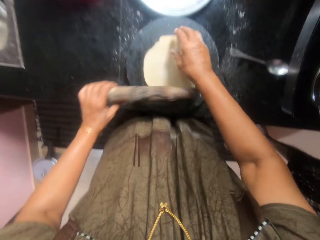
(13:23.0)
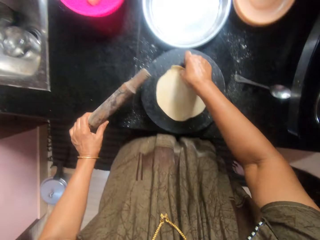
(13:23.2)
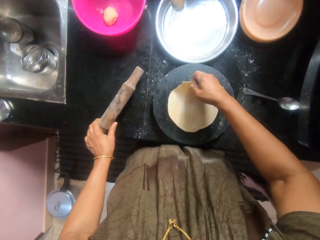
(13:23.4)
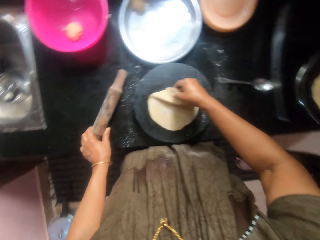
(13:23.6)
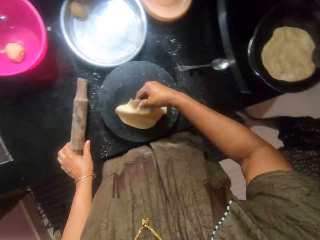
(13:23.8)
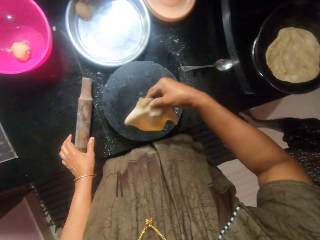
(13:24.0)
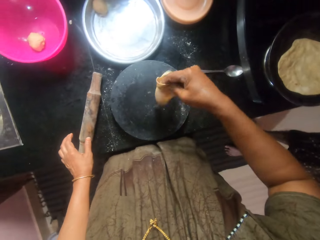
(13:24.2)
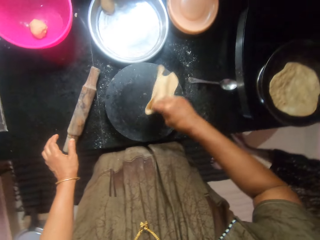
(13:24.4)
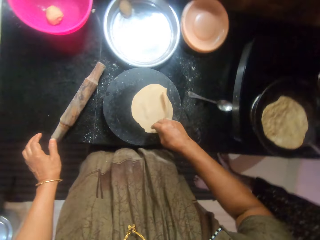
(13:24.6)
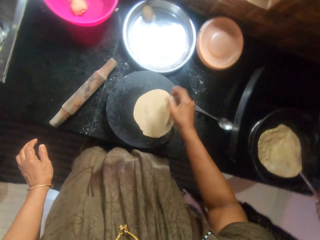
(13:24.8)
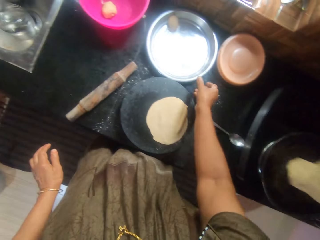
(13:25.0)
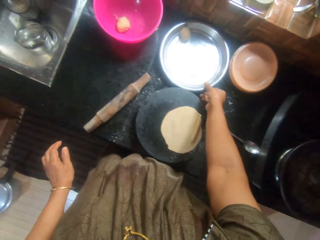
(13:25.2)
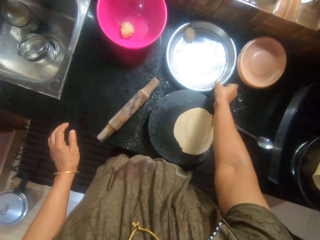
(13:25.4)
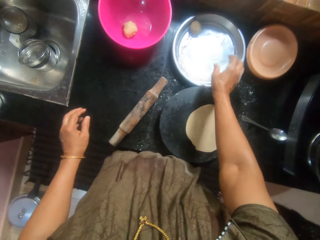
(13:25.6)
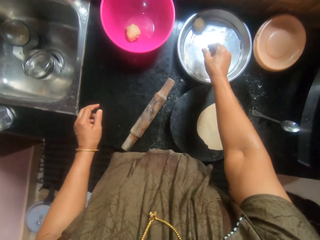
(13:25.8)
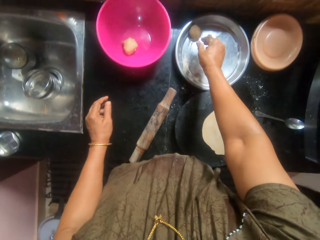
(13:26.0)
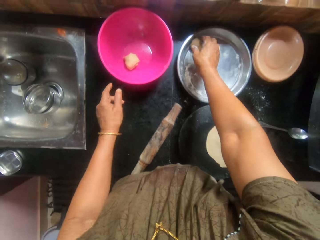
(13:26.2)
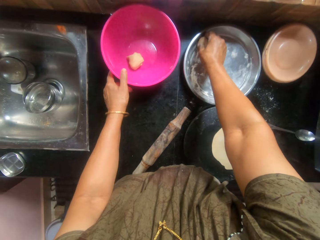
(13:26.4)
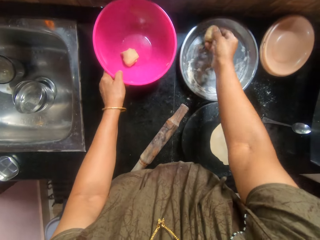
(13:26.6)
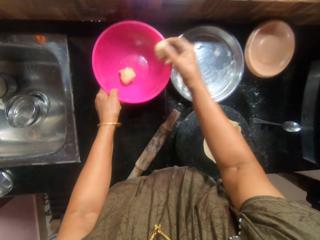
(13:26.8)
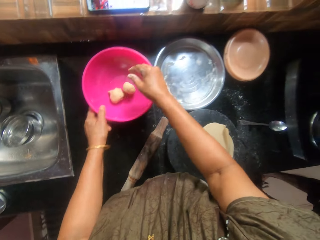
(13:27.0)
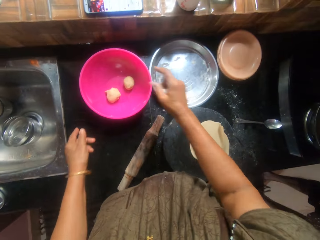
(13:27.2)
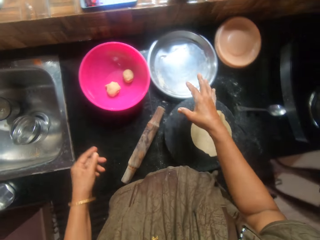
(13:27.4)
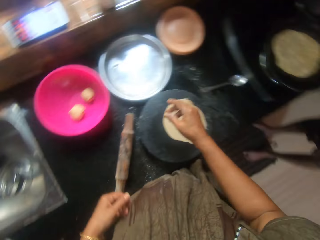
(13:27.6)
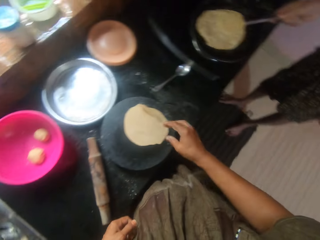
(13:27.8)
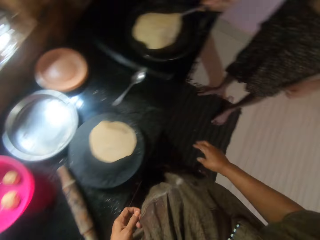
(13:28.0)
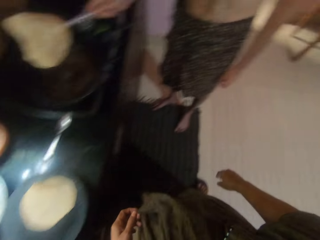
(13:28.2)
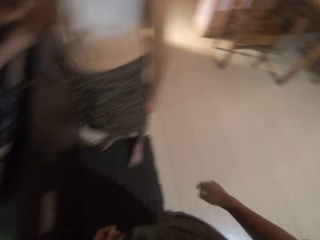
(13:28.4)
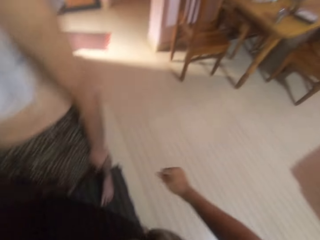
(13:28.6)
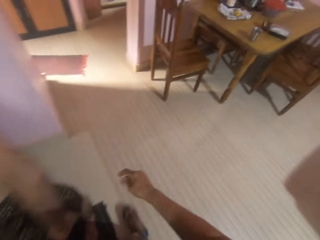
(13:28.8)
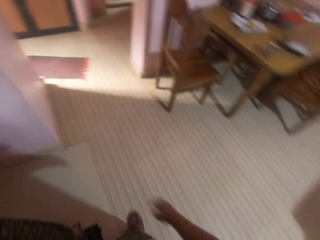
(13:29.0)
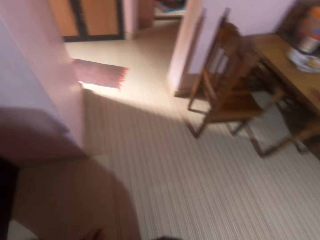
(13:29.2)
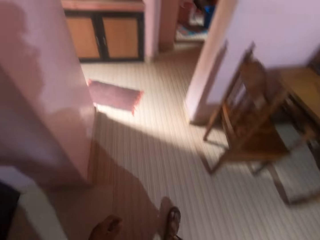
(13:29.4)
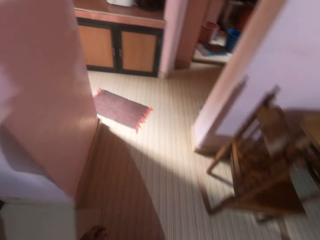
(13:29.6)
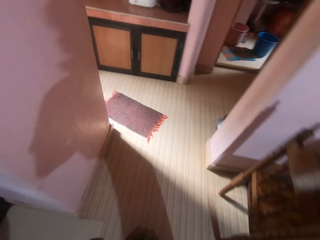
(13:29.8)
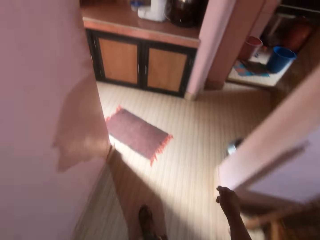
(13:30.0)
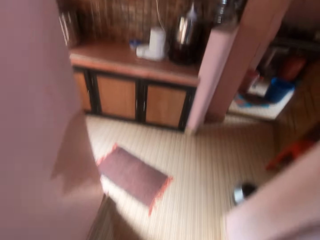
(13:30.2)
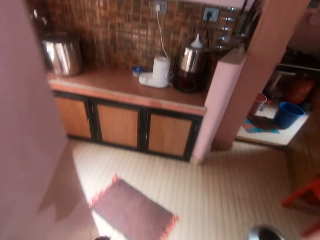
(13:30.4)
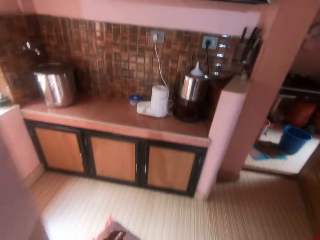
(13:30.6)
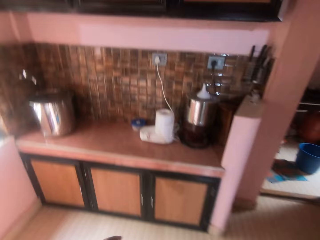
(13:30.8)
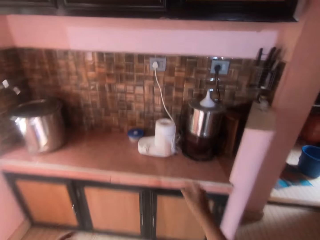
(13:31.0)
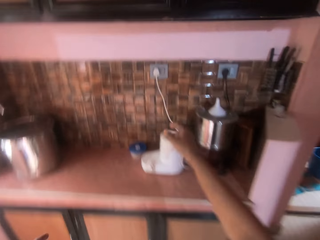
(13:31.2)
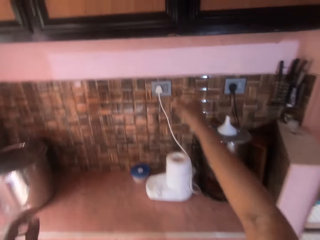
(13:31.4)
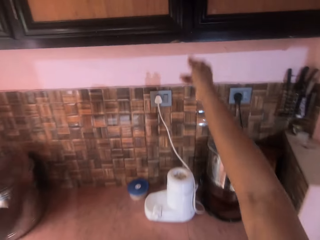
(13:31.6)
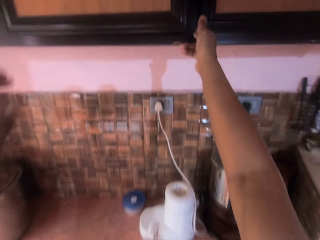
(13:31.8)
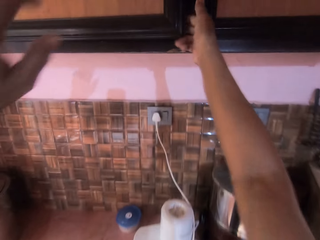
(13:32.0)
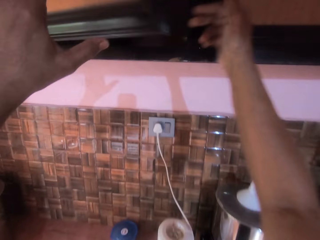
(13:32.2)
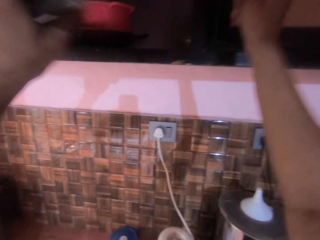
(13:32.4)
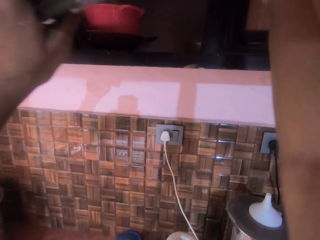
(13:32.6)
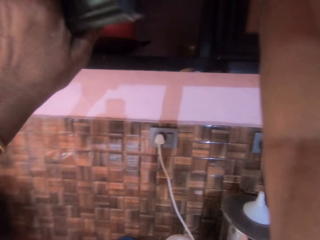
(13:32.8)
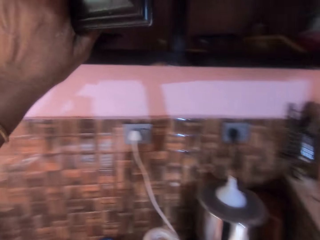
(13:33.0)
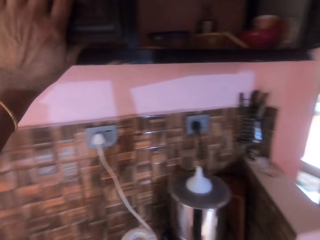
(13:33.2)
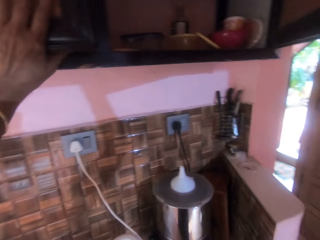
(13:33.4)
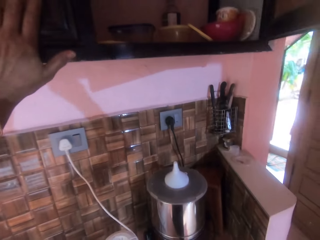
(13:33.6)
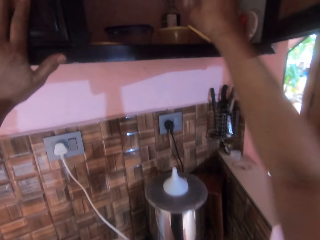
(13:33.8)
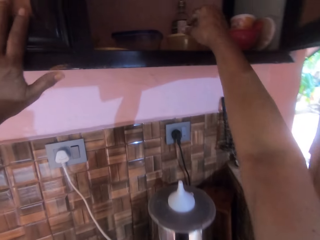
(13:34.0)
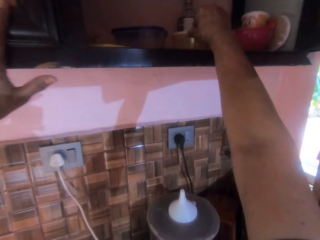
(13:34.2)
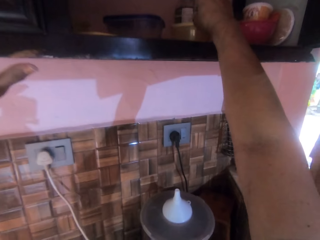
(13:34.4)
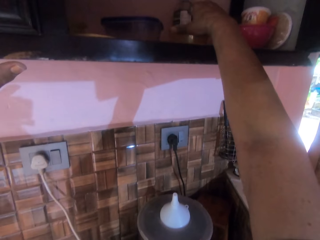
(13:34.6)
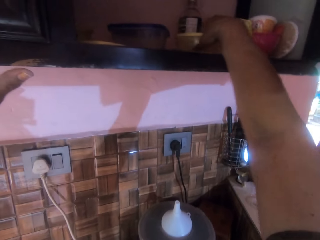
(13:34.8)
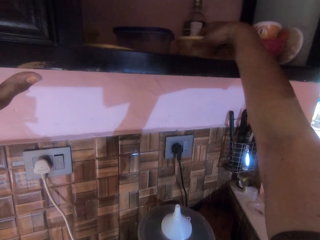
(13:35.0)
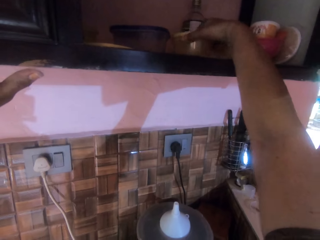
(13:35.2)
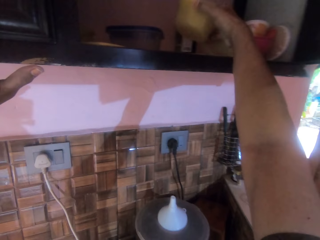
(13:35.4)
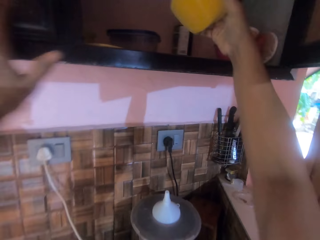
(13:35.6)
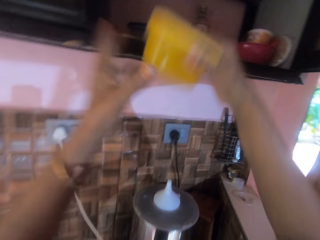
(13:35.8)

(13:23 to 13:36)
The camera wearer drops the rolling pin on the countertop, turns the dough upside down, and picks up the dough from the tray. A man removes the roti on the pan. The camera wearer looks around the kitchen. They hold the pink bowl. They drop the dough in the pink bowl. They walk around the kitchen. They open a cabinet. They close the cabinet. They take out a container from the other side of the cabinet.

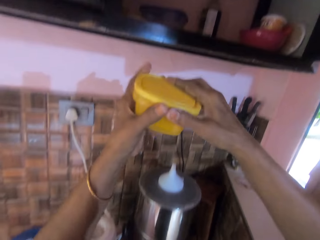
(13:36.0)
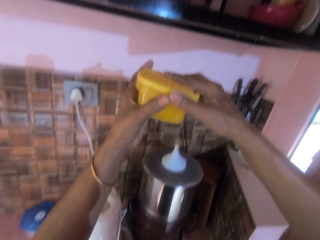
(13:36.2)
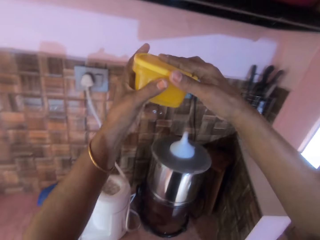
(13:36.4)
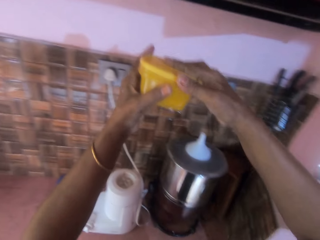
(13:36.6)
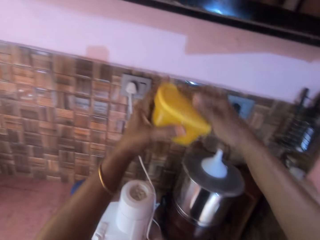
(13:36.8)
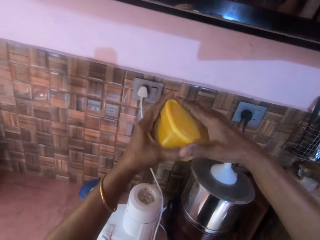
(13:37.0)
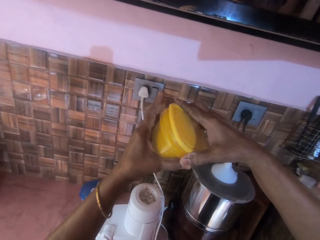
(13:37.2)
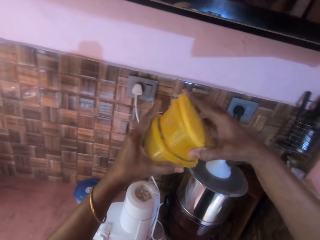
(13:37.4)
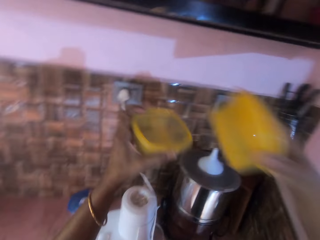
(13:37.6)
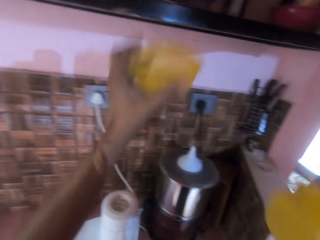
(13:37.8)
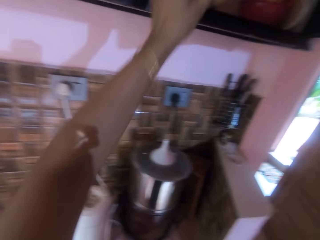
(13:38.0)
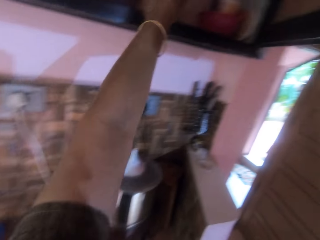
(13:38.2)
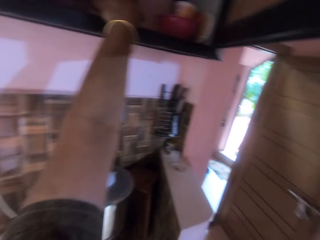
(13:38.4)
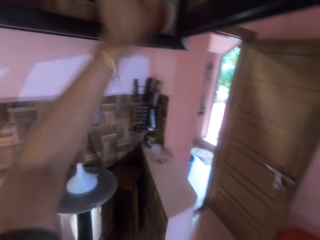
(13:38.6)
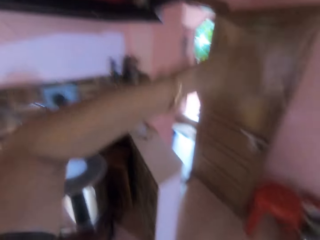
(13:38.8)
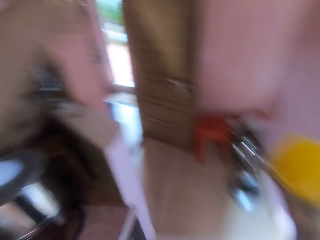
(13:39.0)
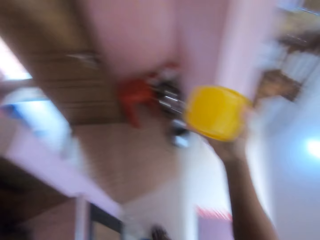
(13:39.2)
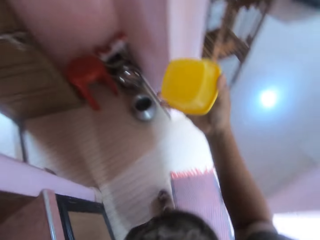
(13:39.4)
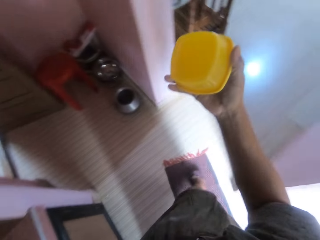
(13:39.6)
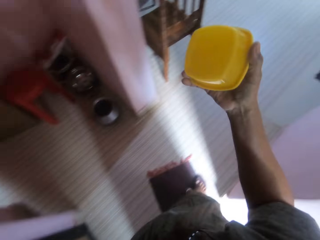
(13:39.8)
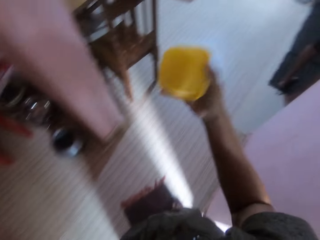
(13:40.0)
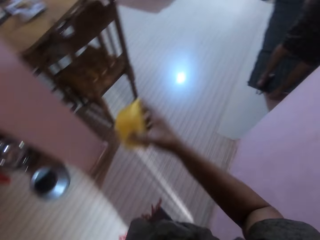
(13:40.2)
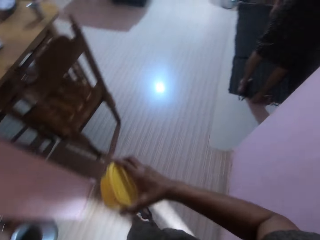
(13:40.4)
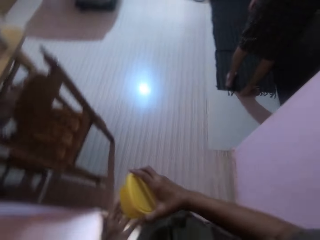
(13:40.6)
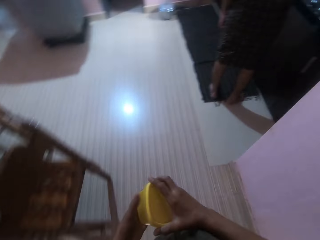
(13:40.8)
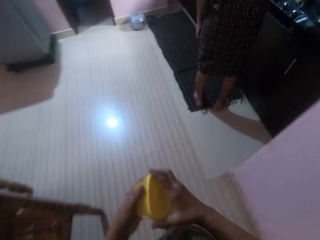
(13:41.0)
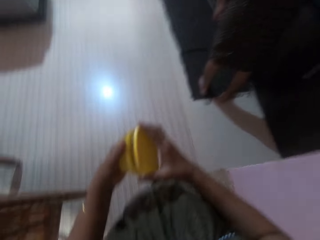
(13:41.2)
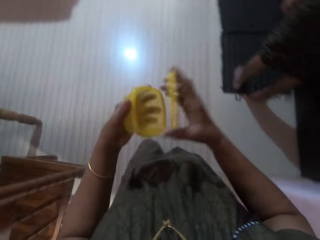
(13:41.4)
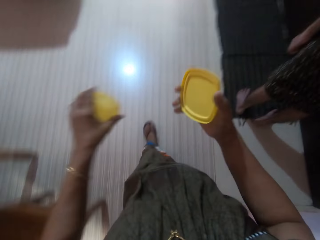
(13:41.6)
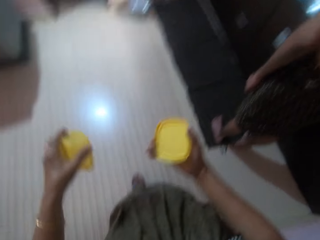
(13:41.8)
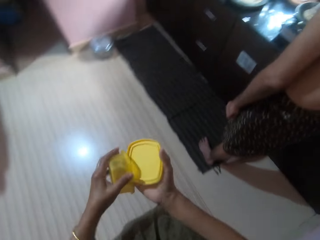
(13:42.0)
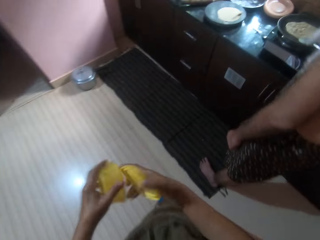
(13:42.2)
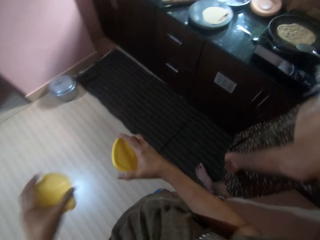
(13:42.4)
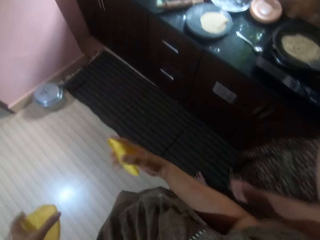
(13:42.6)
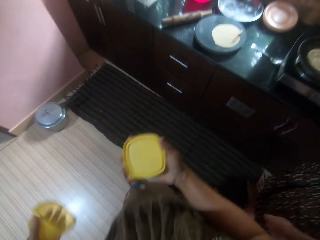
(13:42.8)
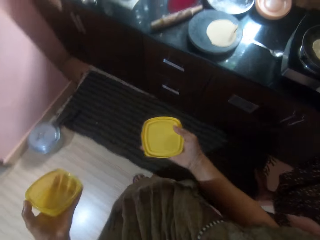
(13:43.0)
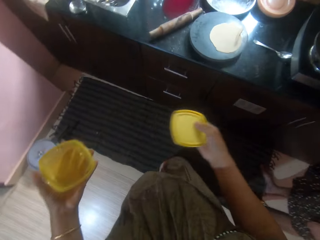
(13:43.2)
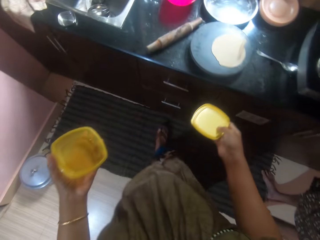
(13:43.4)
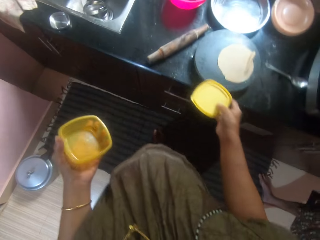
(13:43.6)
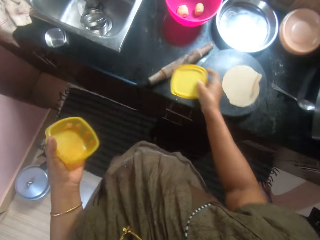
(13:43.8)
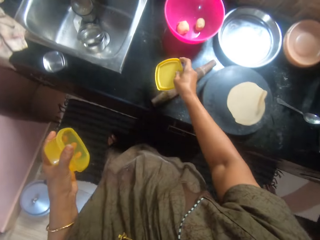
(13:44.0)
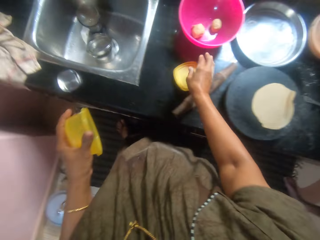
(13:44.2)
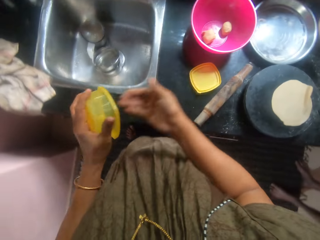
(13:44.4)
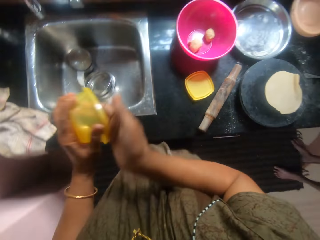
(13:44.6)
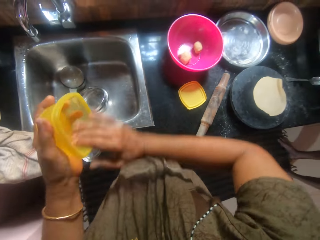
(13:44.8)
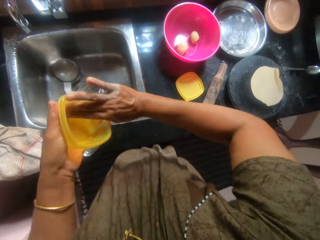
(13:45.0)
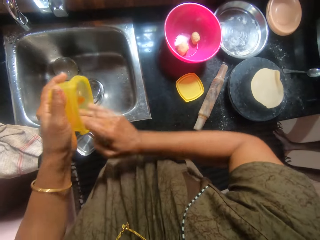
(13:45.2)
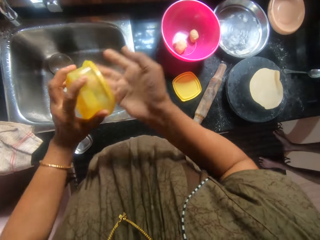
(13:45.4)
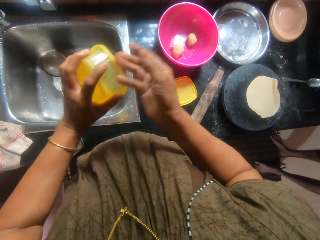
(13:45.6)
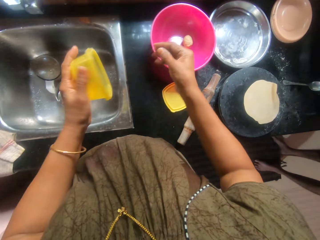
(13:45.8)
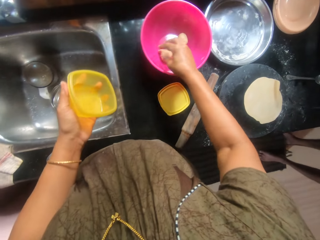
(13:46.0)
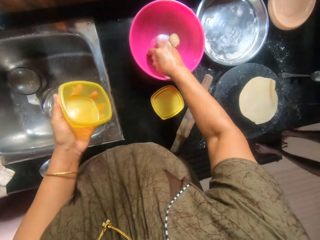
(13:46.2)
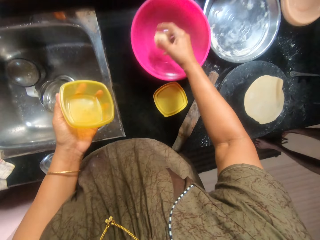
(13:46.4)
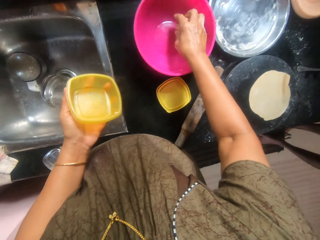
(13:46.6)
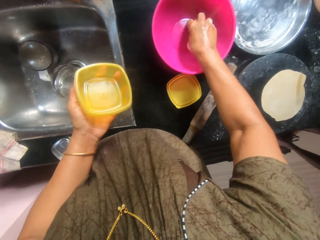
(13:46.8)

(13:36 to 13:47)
The camera wearer takes the container out of another container. She puts the other container back in the cabinet. She closes the cabinet. She looks at the container. She separates the container from its lid. She hits the container with its lid. She walks around the kitchen. She drops the lid on the countertop. She wipes the container with her hand. She picks up doughs from the pink bowl on the countertop.
